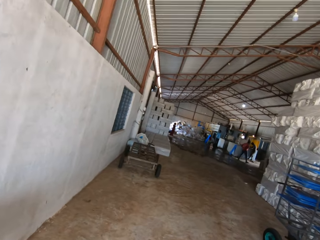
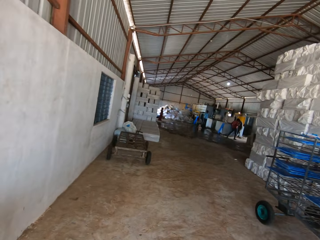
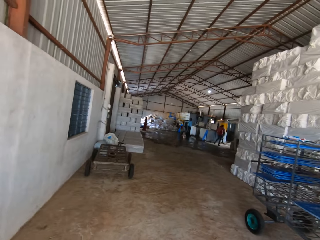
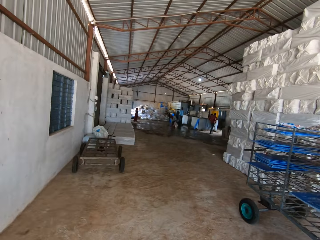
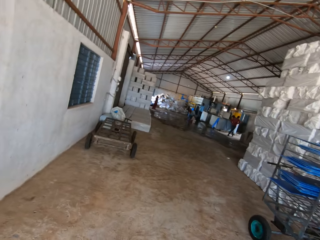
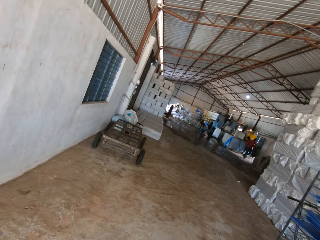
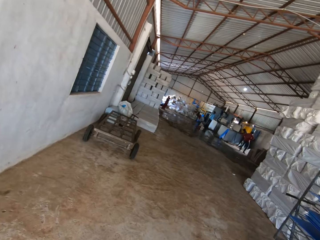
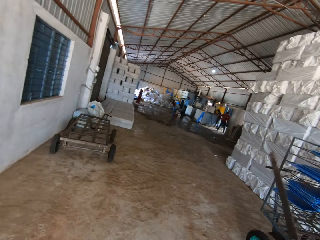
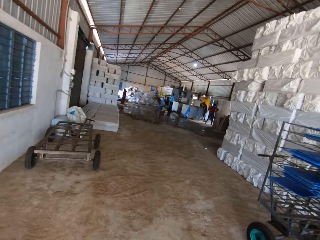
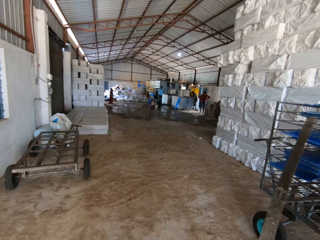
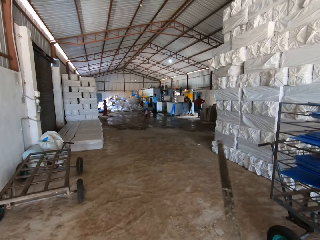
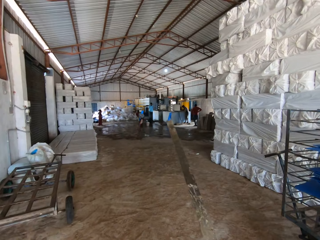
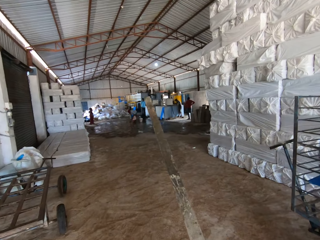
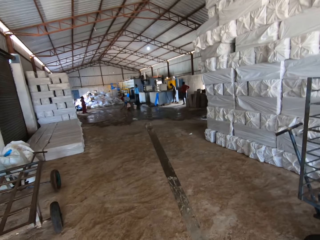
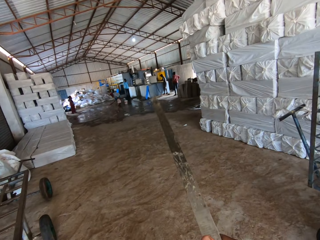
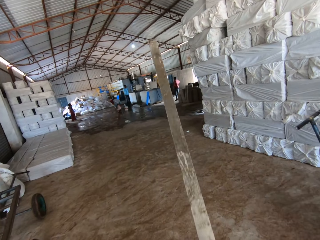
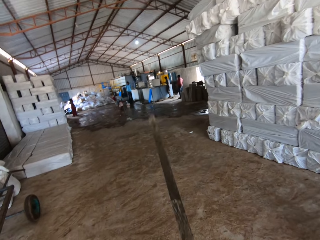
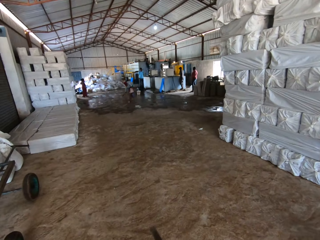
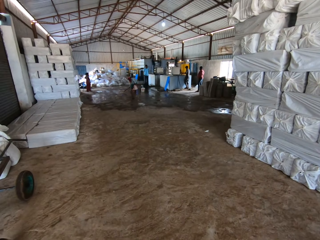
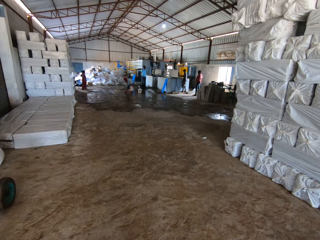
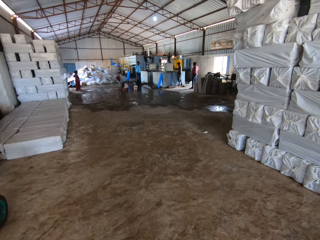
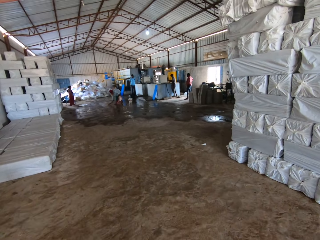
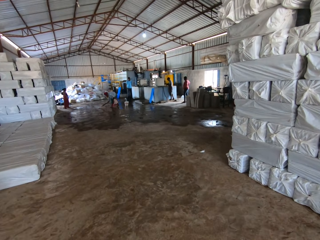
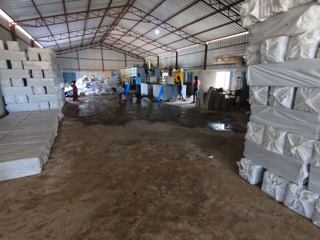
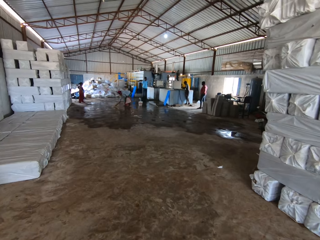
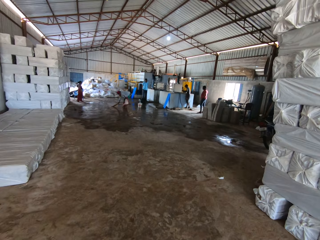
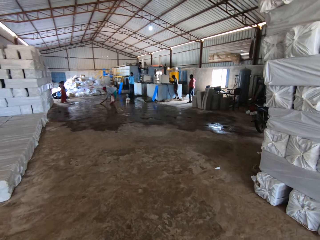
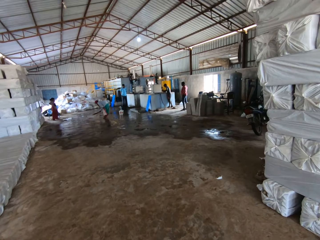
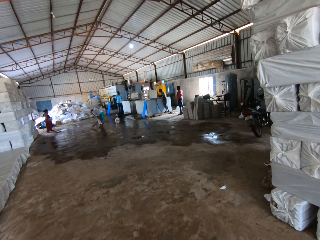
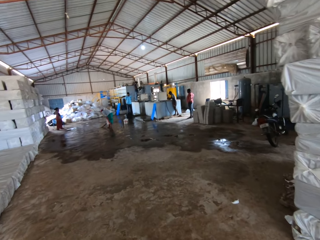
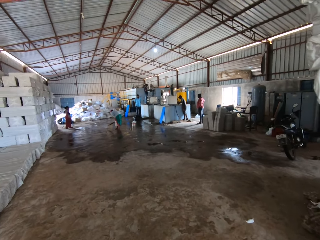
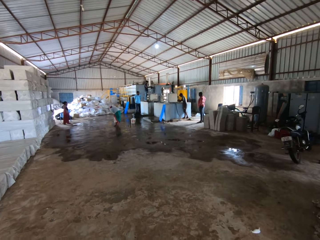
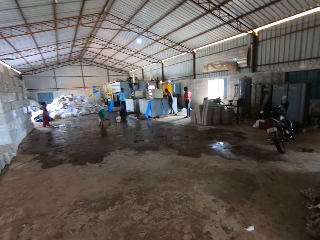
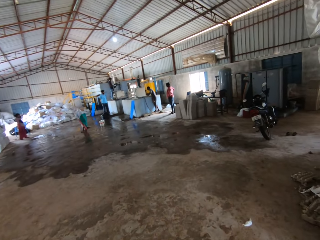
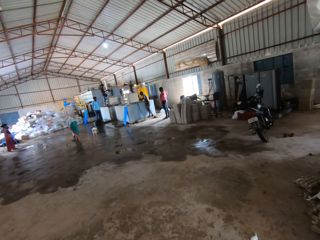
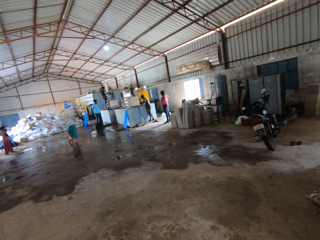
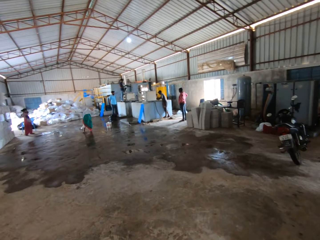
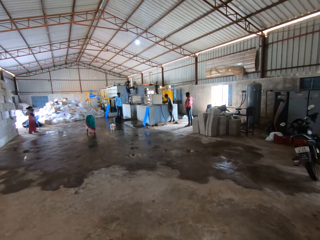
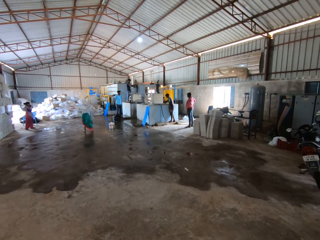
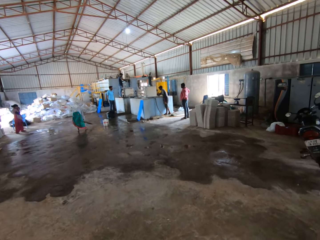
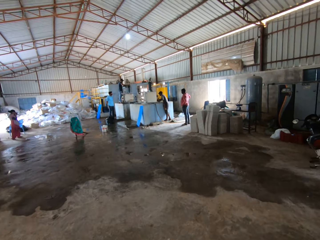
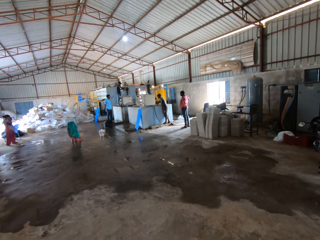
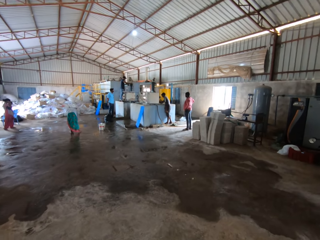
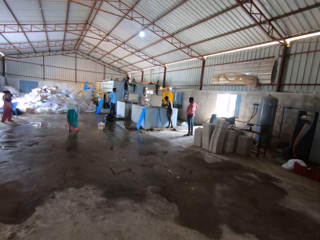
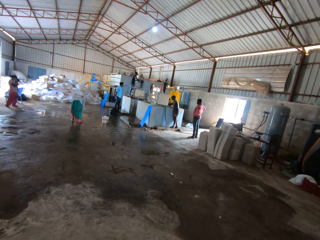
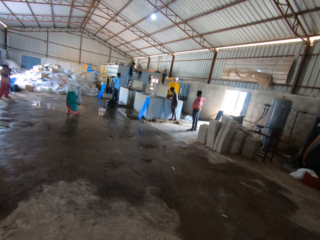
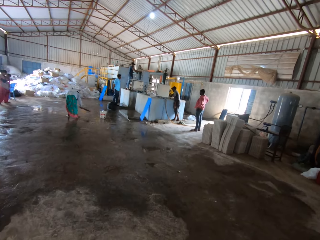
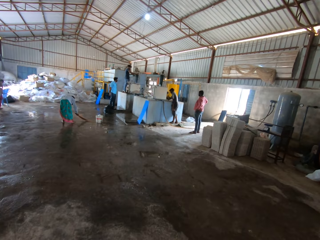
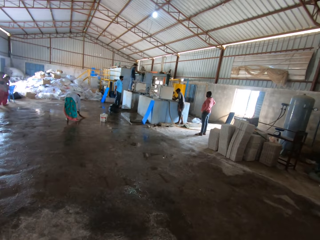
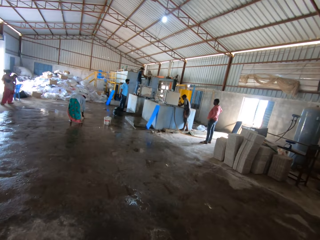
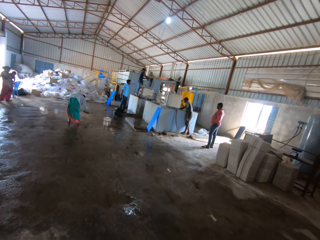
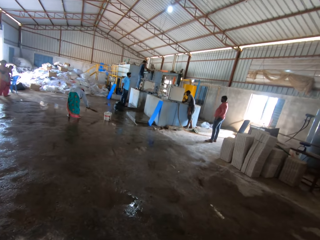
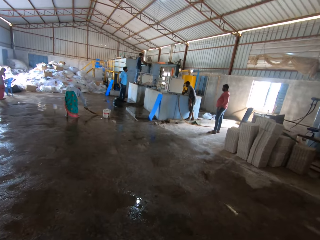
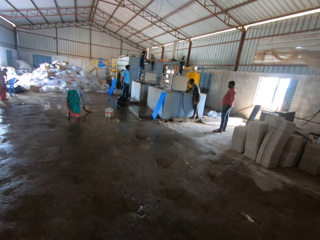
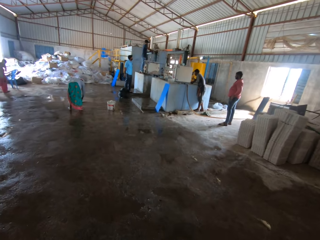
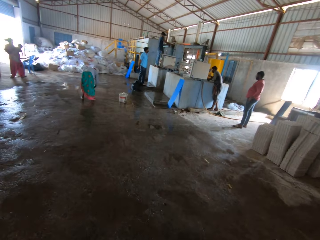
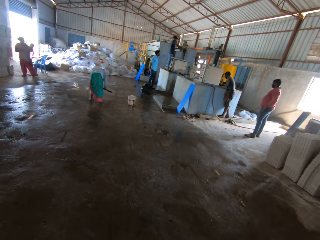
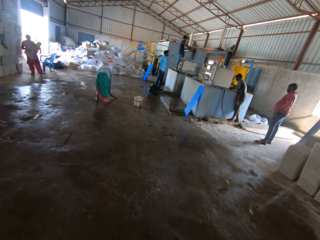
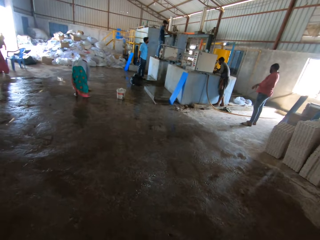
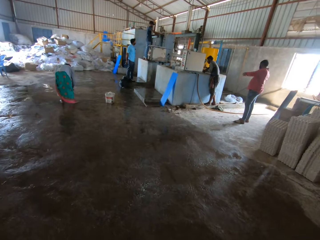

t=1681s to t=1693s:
The camera wearer lifts the metal with the hand.

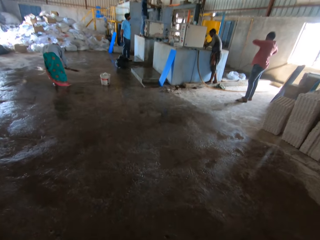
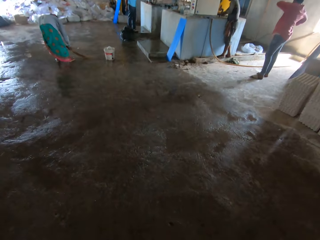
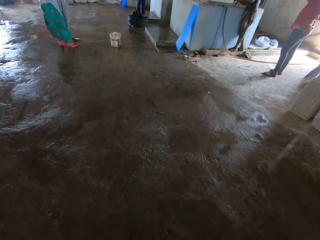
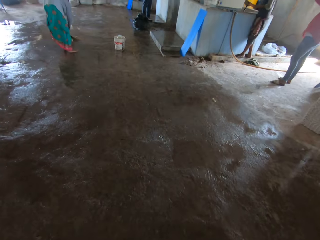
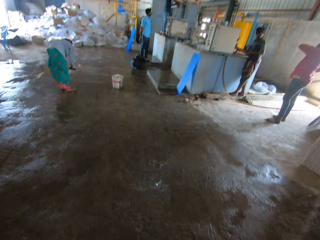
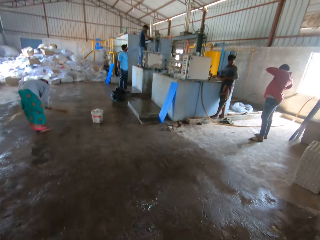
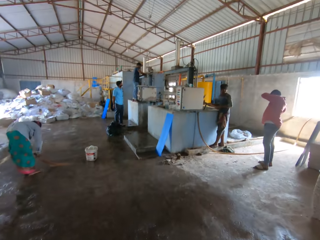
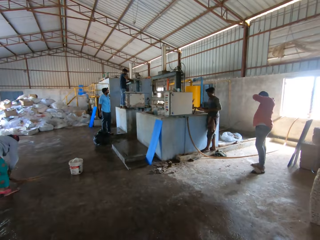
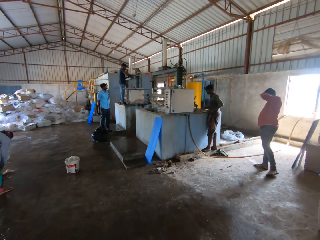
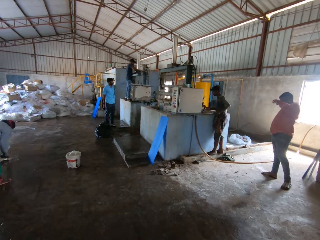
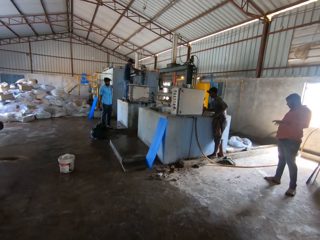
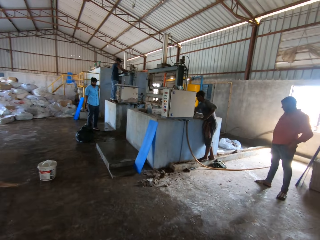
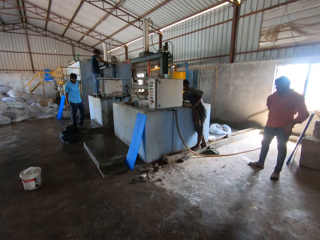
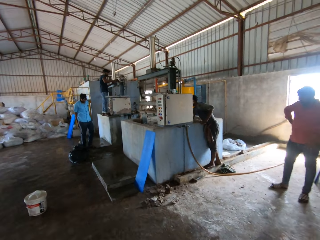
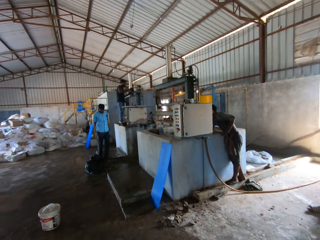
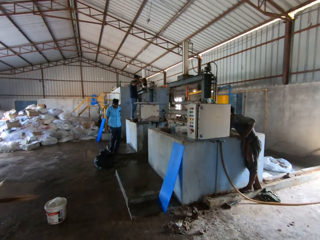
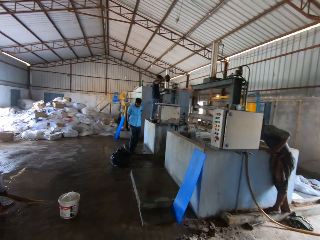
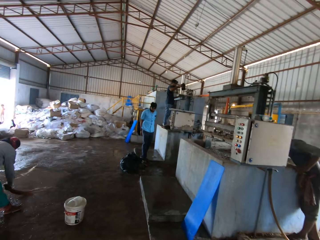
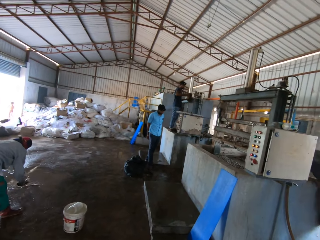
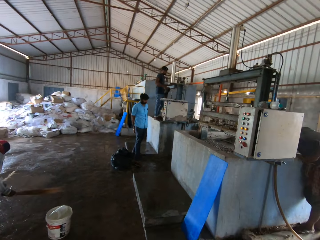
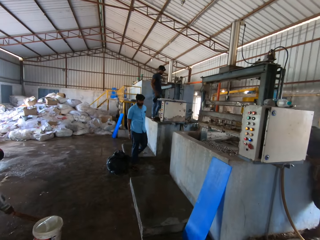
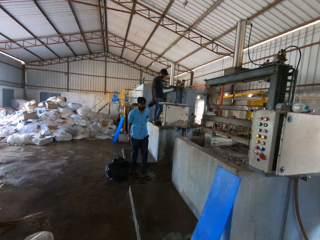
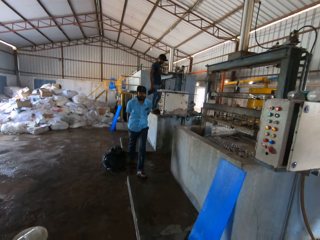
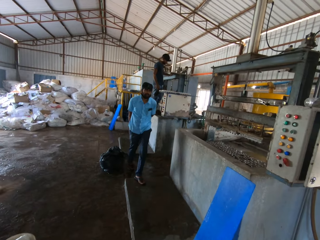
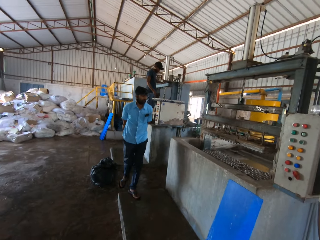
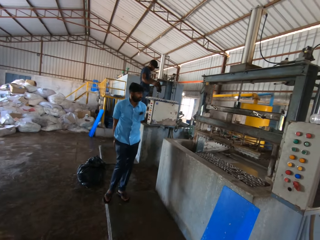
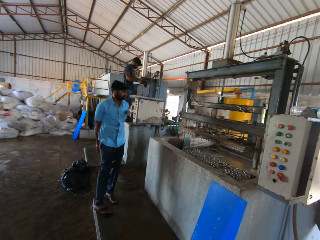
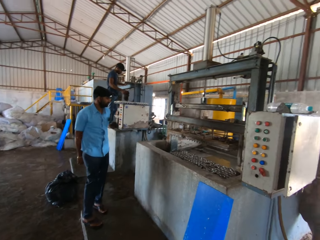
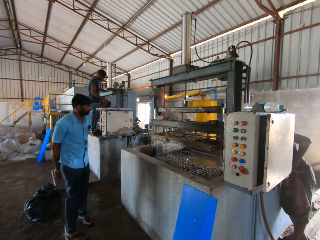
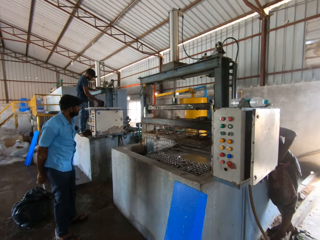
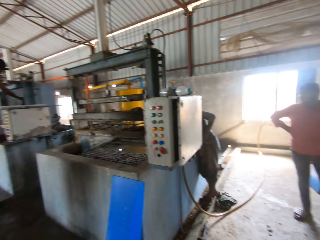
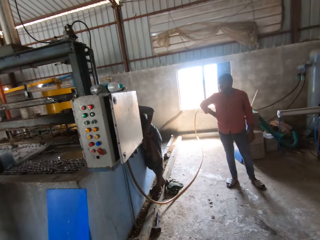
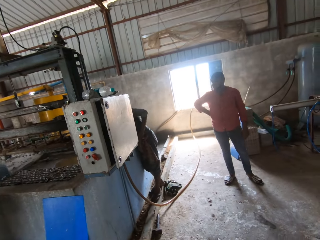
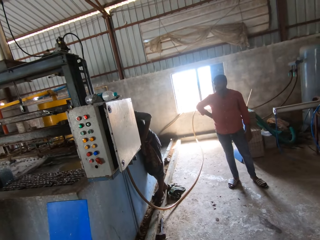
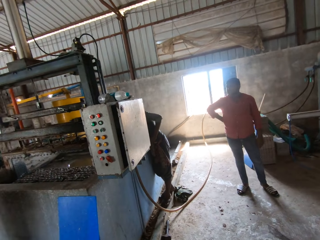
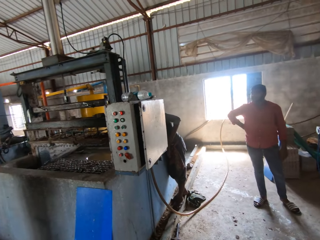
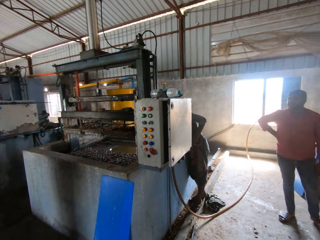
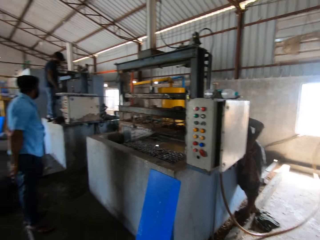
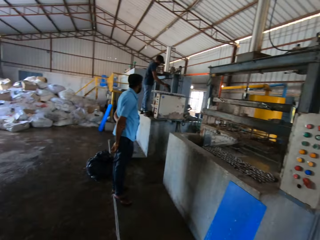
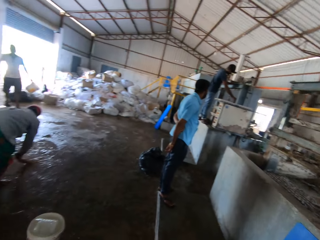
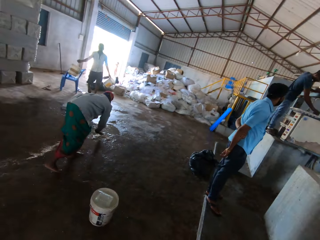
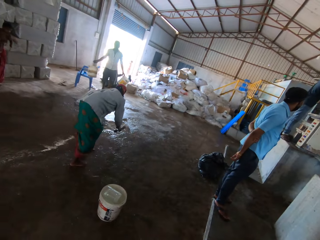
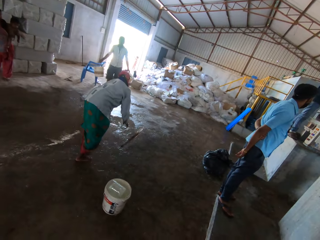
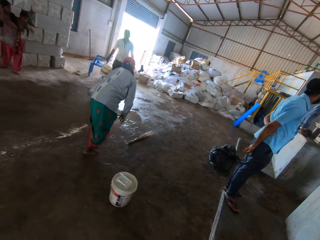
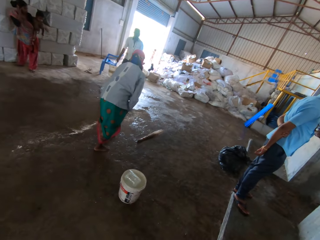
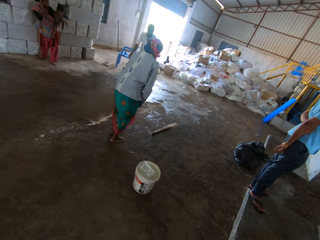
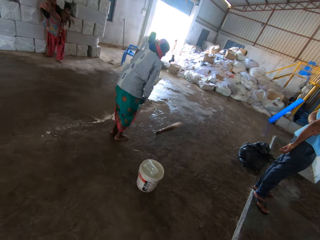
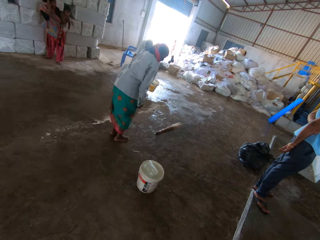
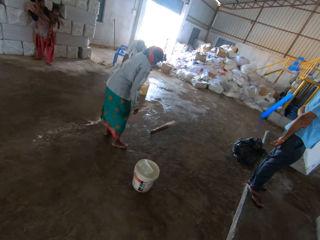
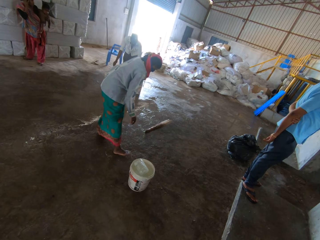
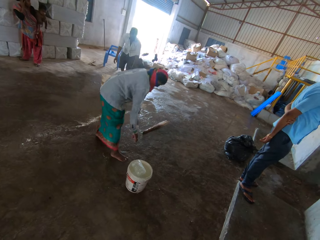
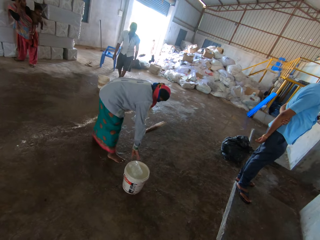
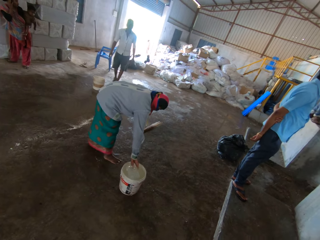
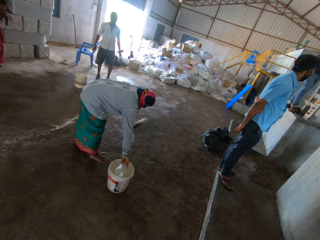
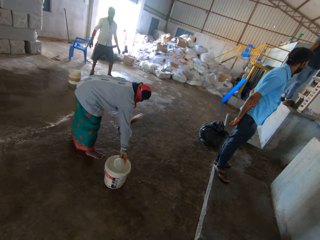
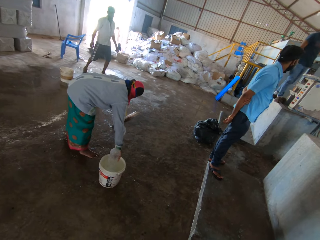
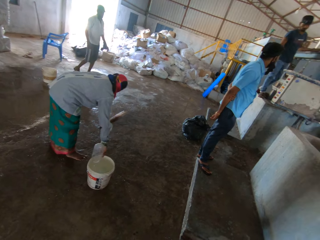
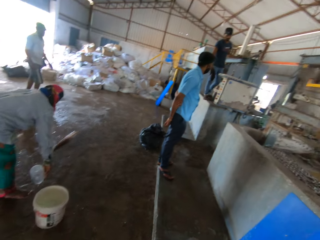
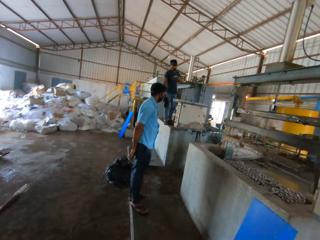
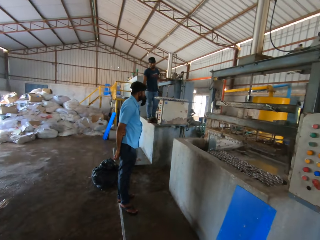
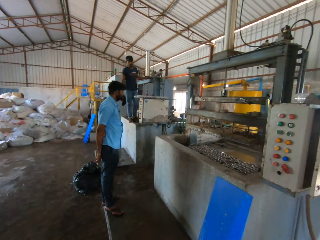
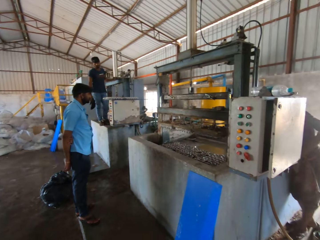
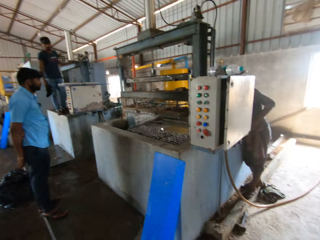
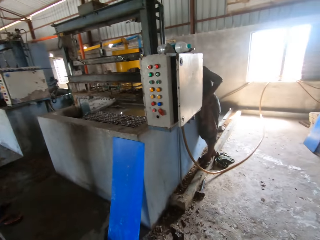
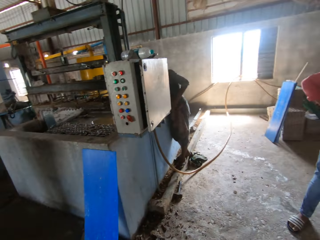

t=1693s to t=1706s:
The camera wearer looks around the room.
